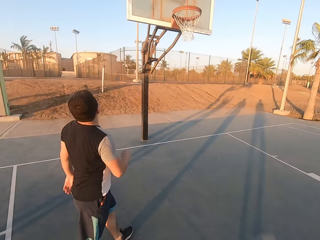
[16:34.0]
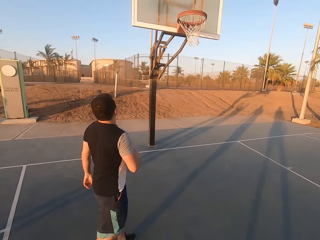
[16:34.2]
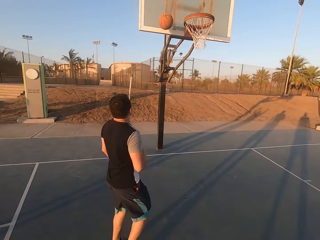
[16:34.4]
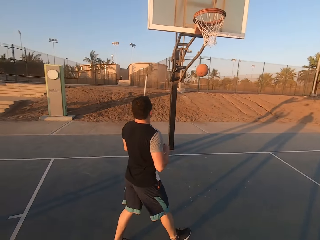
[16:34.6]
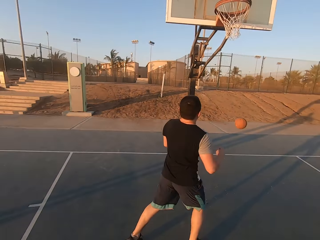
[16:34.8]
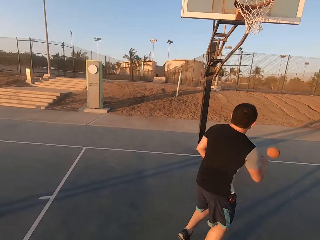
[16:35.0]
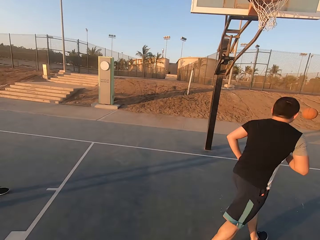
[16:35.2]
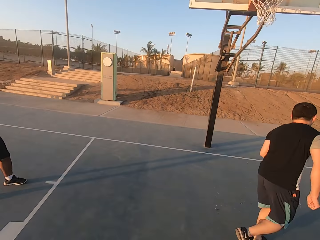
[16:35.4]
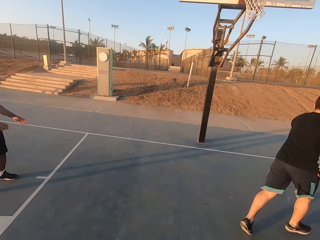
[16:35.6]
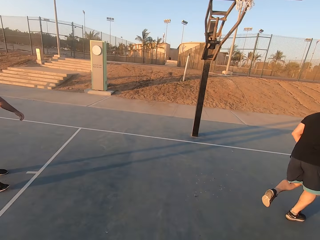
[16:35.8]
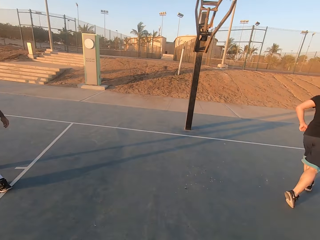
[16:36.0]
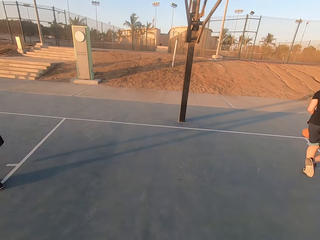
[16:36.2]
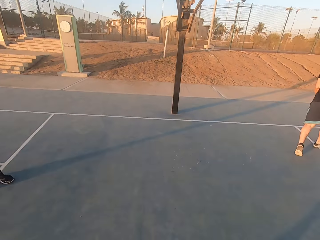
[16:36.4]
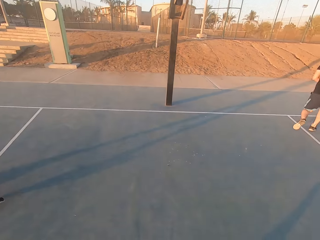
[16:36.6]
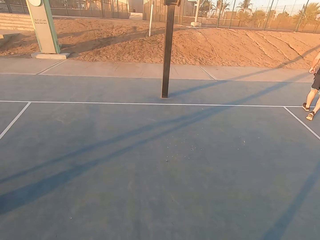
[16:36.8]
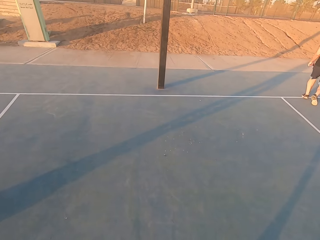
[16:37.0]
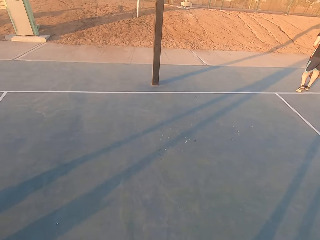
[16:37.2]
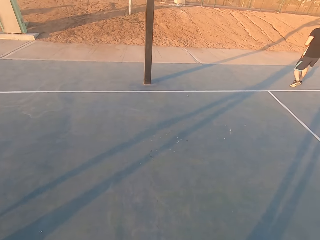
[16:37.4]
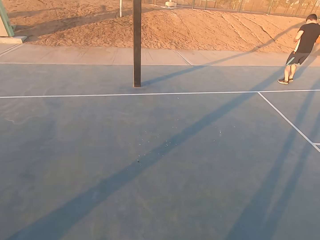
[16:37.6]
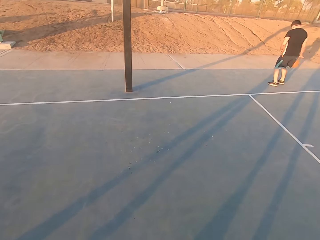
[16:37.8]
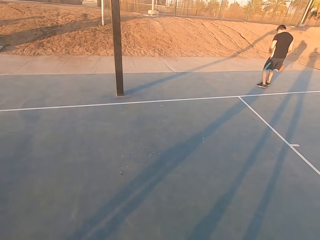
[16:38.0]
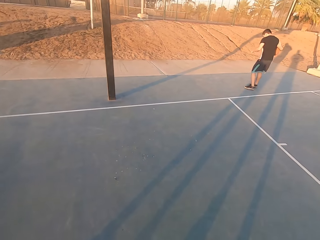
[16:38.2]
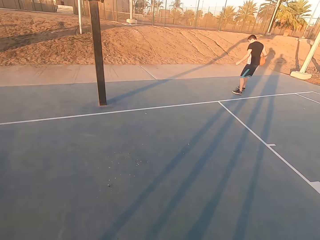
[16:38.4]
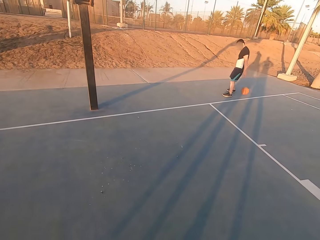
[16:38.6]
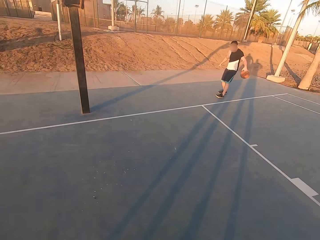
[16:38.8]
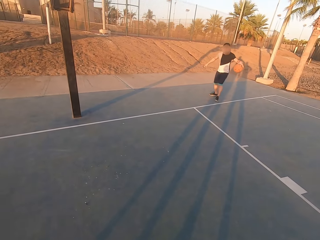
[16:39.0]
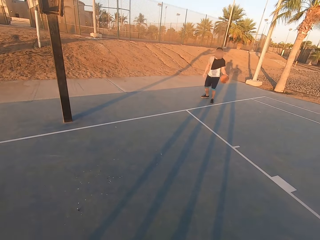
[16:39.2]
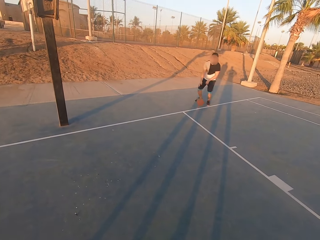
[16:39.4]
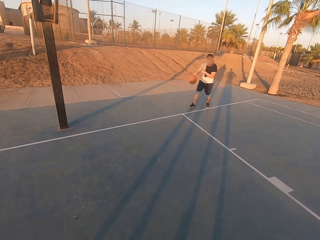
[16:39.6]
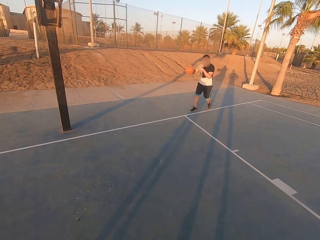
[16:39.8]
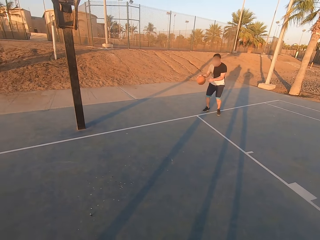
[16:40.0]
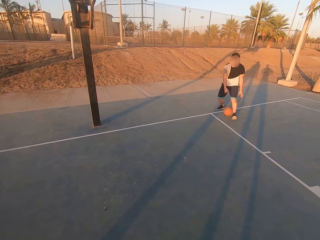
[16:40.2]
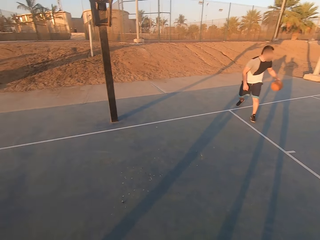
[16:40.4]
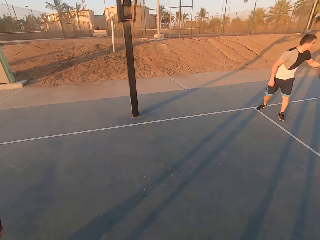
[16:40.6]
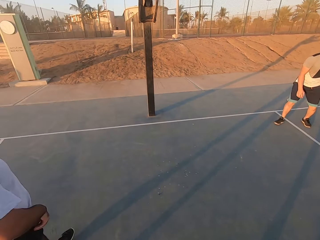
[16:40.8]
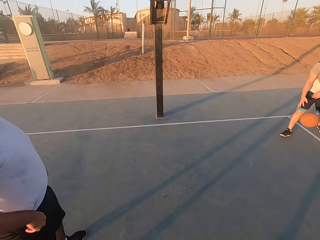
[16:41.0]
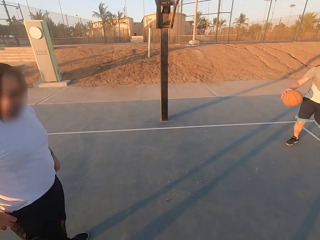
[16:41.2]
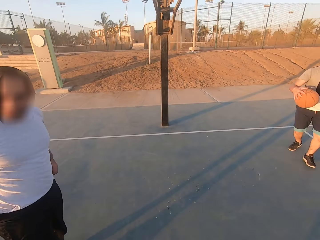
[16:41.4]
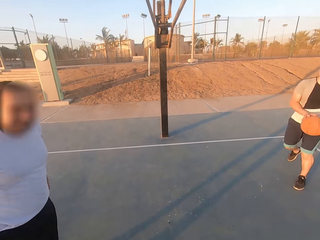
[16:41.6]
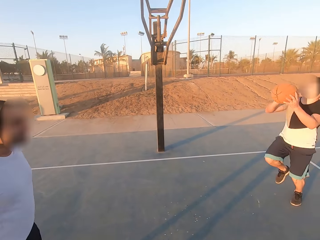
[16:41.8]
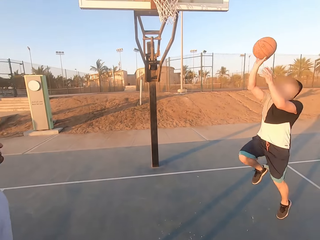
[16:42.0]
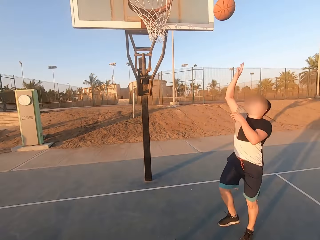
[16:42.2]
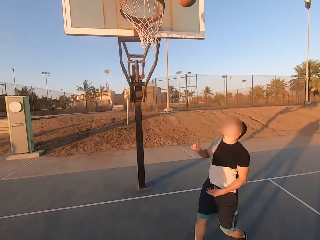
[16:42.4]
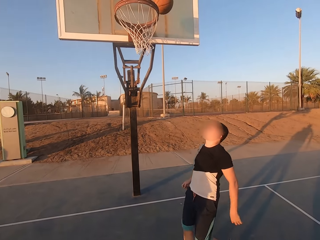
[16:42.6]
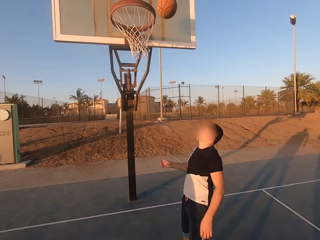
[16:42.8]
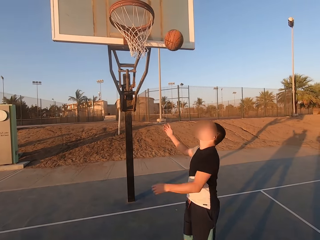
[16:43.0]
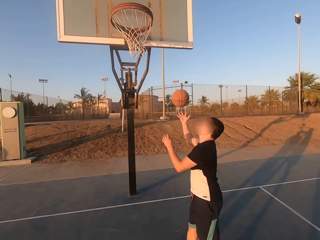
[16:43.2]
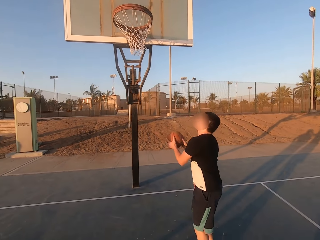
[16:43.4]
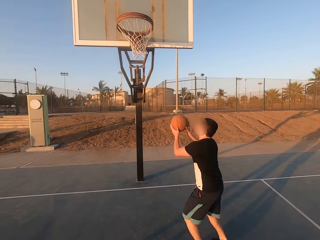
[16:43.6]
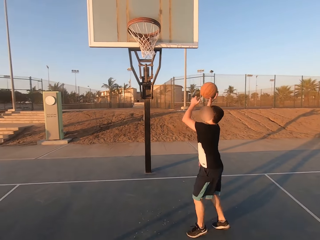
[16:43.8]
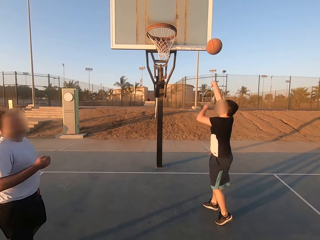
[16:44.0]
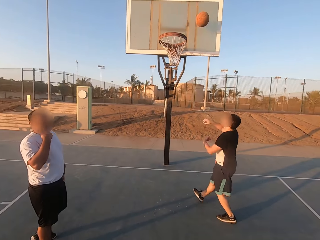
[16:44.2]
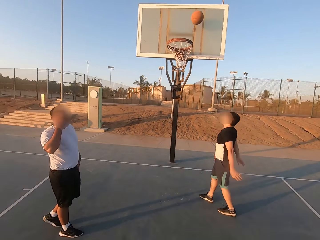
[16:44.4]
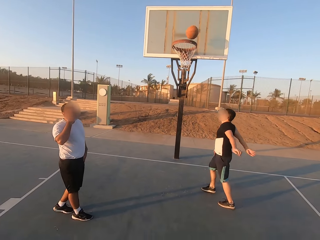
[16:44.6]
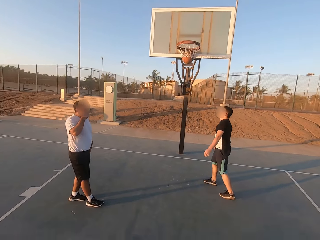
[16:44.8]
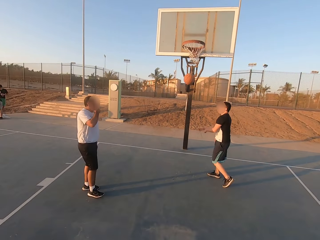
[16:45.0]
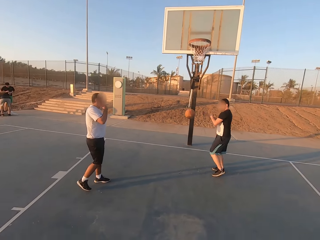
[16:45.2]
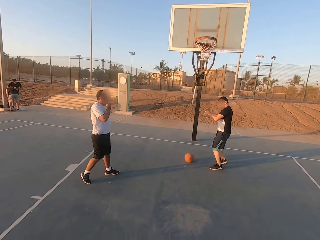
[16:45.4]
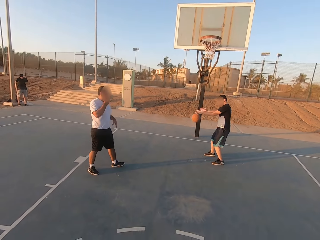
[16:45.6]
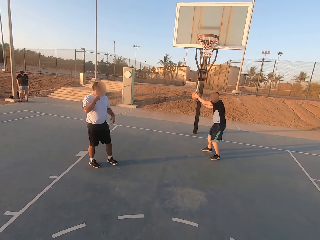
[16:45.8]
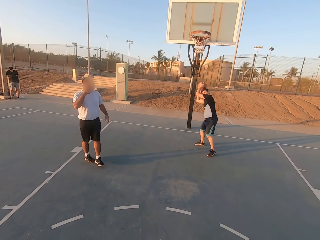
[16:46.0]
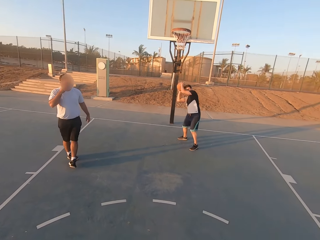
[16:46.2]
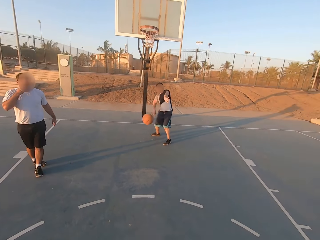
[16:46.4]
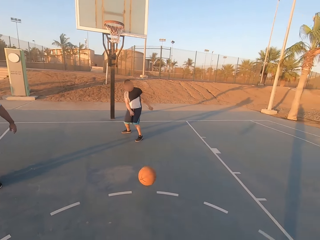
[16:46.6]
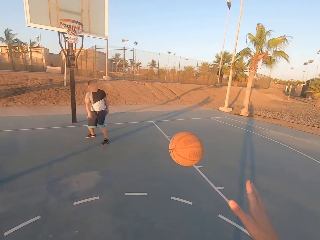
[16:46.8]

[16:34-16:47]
A man throws the ball on the ring. Another man runs for the ball. The other man dribbles the ball. He jumps and throws the ball on the ring. He holds the ball. He picks up the ball. He throws the ball in the hoop. He jumps. He makes a basket. He picks up the ball. He throws the ball to the camera wearer.

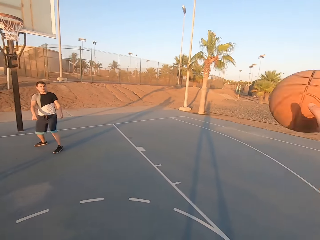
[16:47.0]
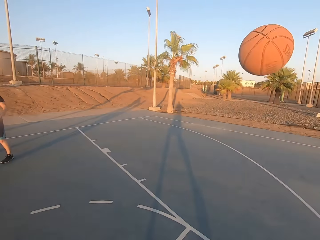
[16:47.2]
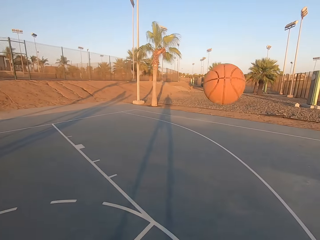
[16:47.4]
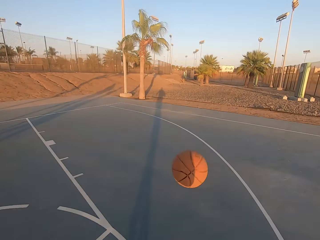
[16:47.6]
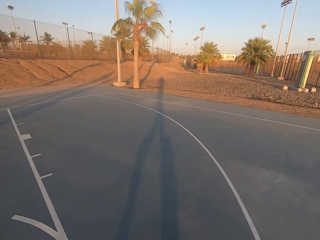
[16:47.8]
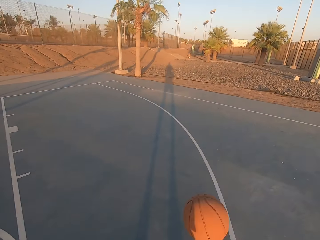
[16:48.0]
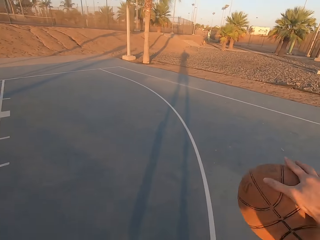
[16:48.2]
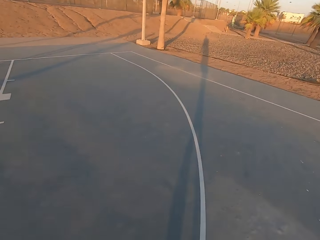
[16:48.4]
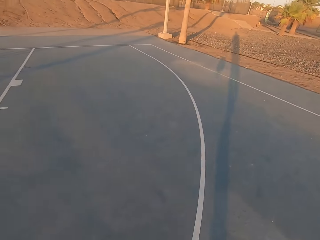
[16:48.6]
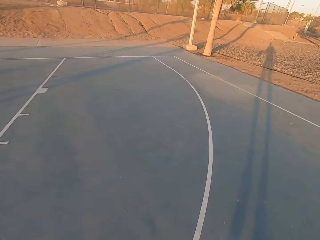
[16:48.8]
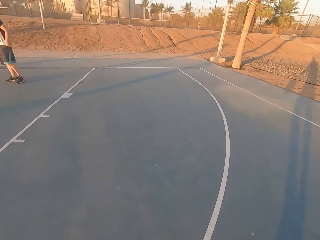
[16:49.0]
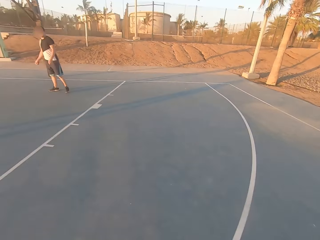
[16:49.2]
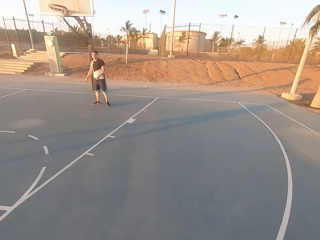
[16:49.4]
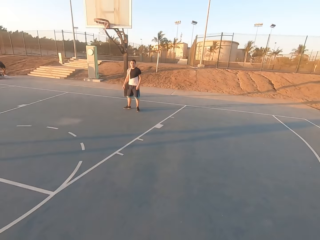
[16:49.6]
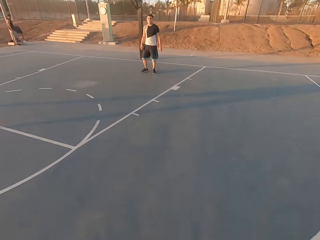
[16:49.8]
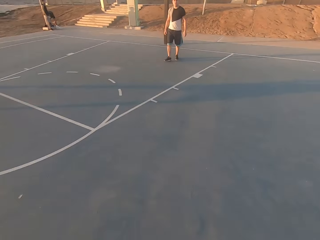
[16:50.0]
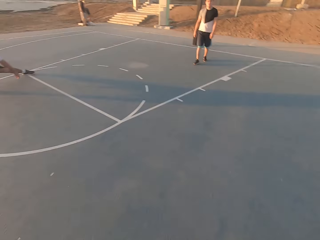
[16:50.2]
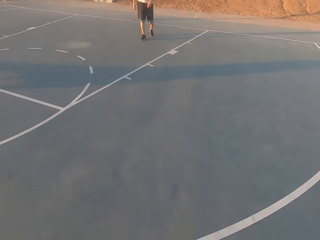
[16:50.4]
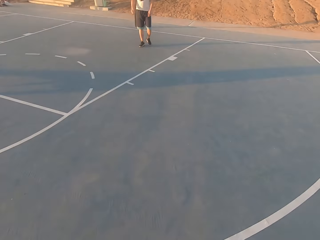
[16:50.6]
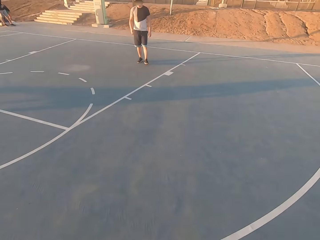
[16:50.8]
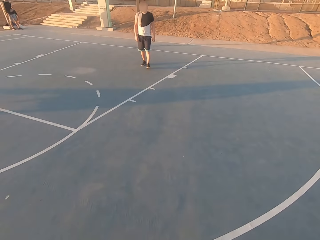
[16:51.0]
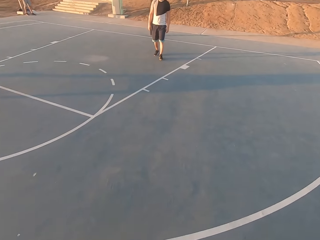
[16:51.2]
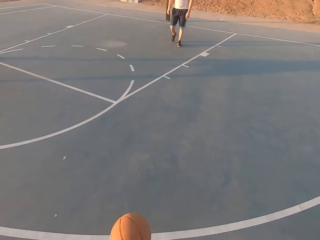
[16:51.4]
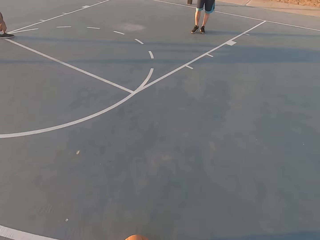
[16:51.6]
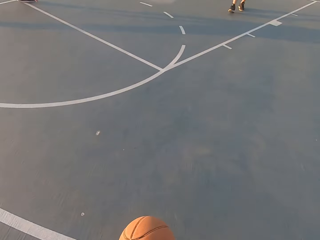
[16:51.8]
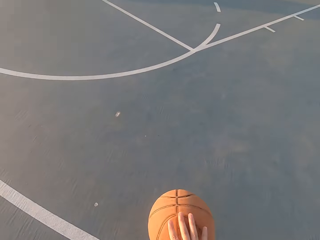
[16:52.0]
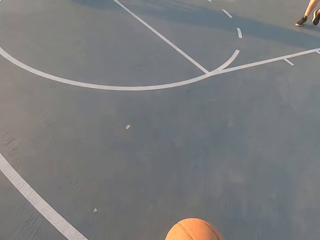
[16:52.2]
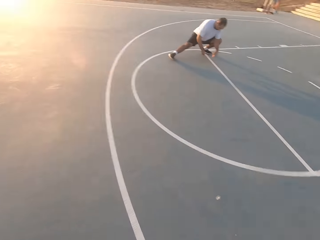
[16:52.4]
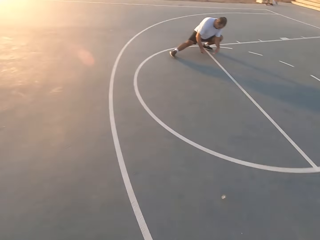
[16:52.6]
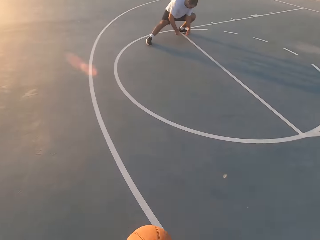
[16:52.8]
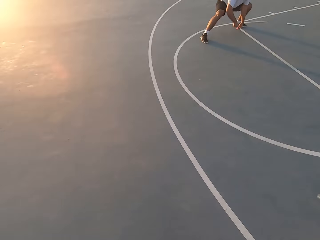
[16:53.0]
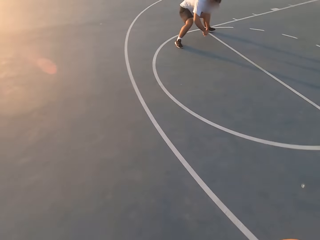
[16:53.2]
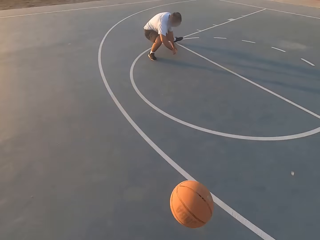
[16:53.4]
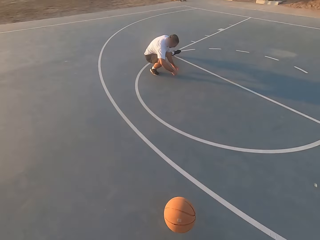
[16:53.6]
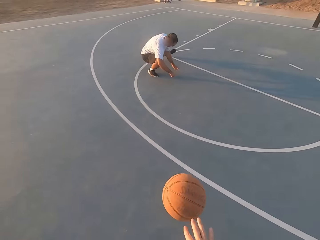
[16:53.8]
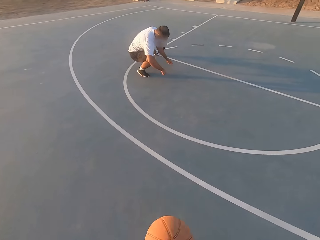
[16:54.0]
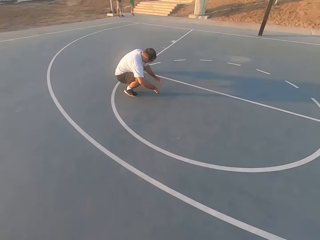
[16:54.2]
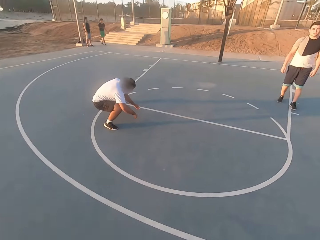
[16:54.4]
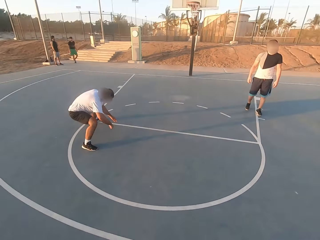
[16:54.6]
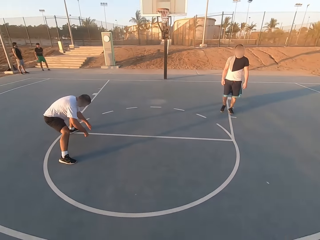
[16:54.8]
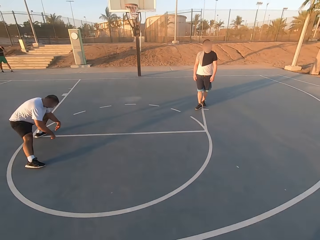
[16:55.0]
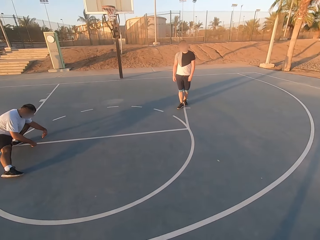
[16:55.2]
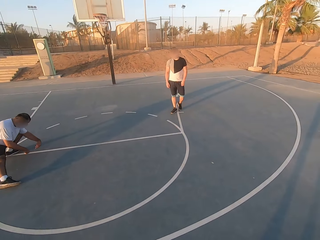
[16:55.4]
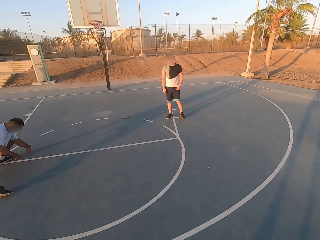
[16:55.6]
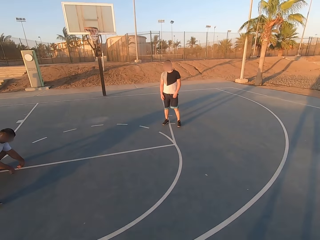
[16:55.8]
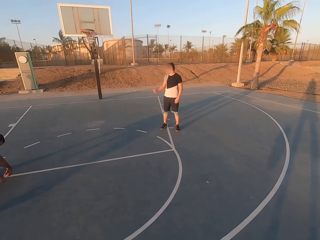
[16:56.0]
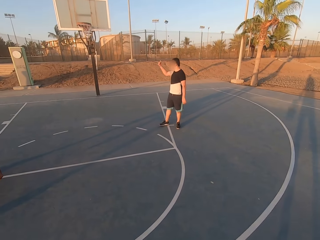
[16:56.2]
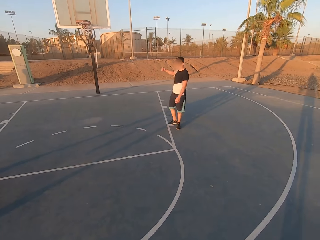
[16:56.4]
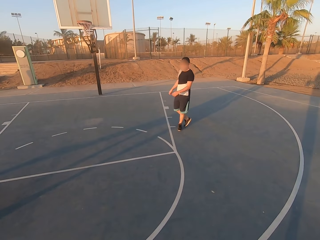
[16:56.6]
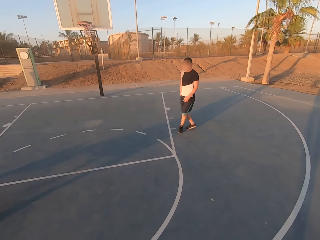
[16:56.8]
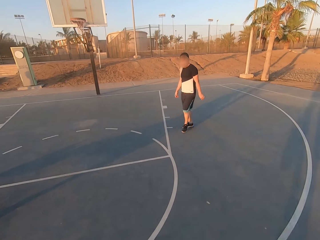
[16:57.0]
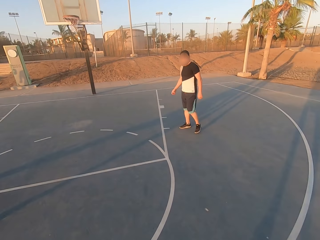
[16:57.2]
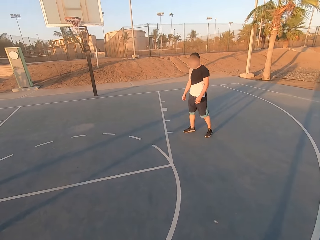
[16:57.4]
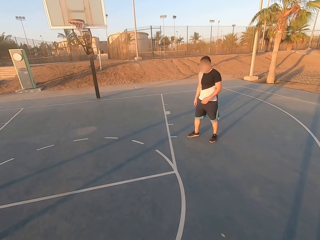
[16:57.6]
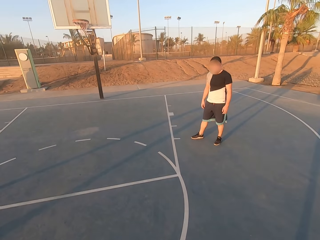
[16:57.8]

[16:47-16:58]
The camera wearer picks up the ball. They dribble the ball. They dribble the ball again. A man exercises.
